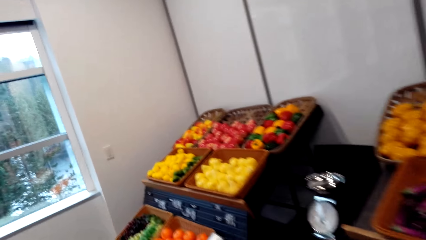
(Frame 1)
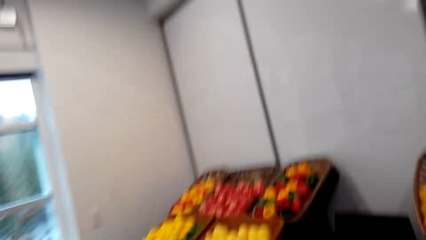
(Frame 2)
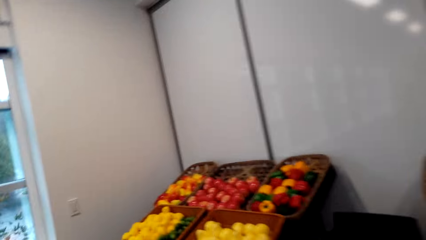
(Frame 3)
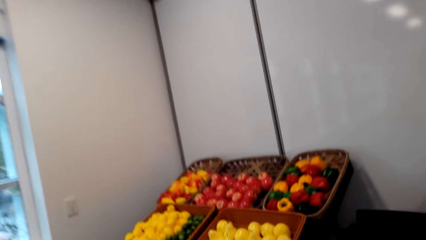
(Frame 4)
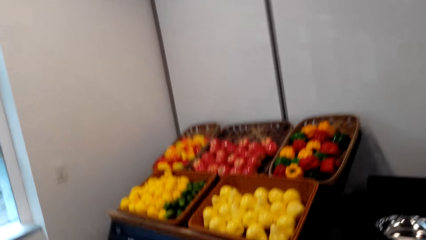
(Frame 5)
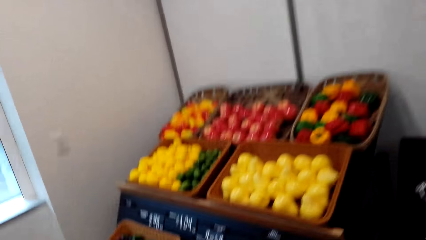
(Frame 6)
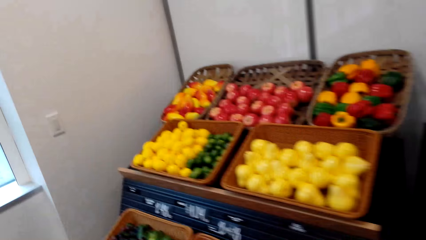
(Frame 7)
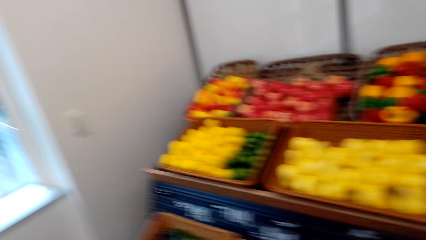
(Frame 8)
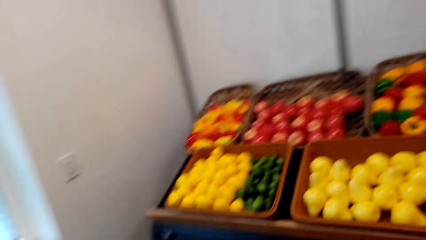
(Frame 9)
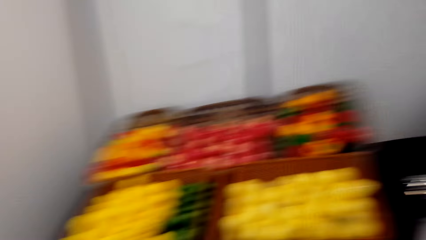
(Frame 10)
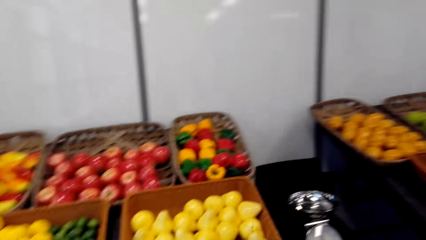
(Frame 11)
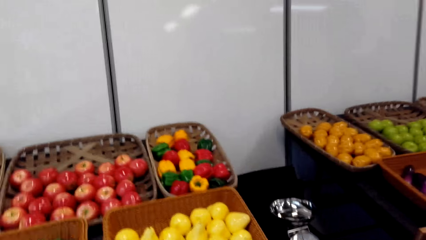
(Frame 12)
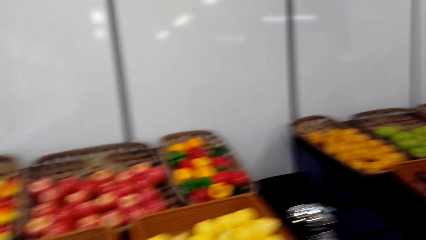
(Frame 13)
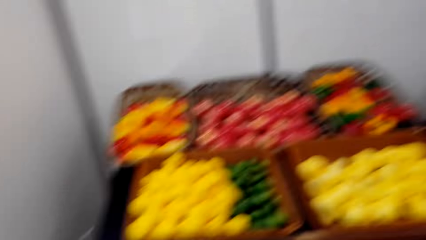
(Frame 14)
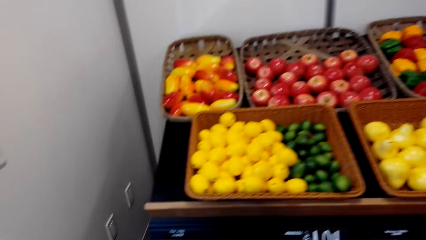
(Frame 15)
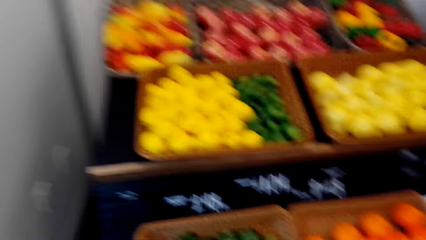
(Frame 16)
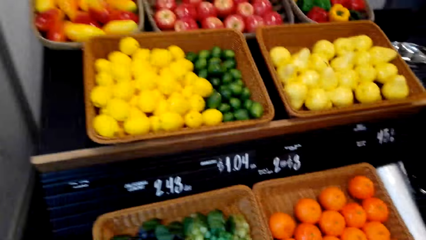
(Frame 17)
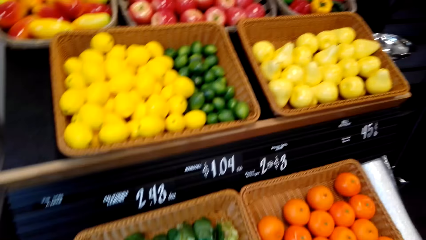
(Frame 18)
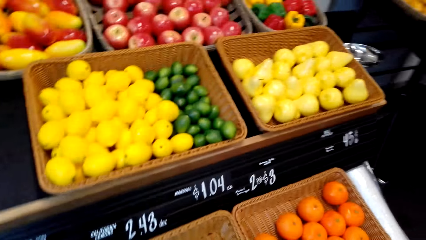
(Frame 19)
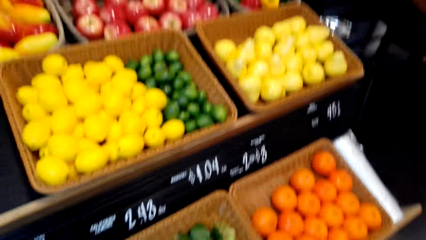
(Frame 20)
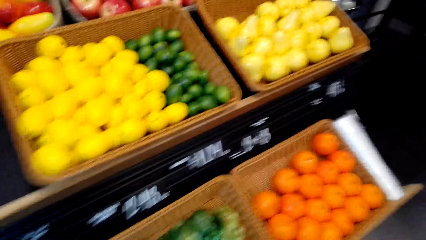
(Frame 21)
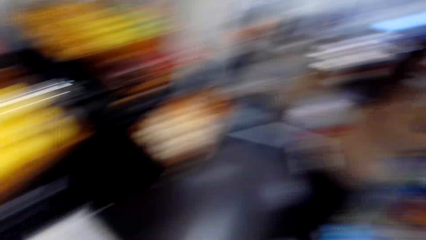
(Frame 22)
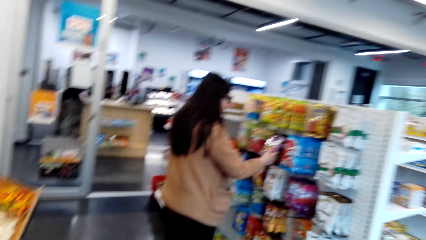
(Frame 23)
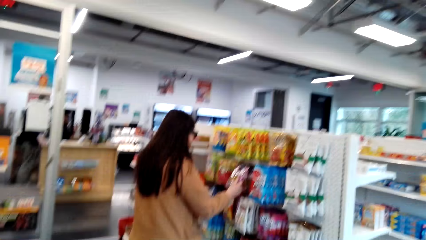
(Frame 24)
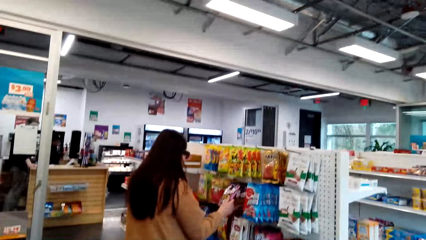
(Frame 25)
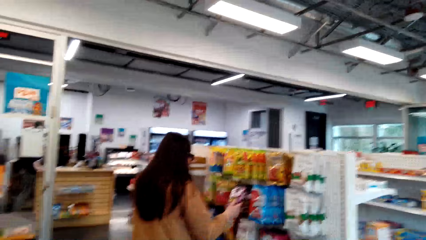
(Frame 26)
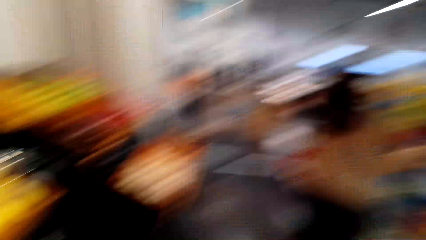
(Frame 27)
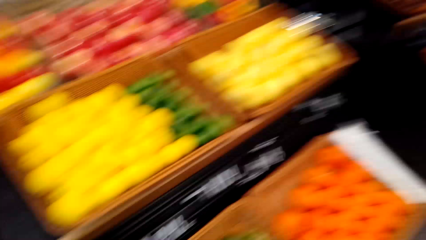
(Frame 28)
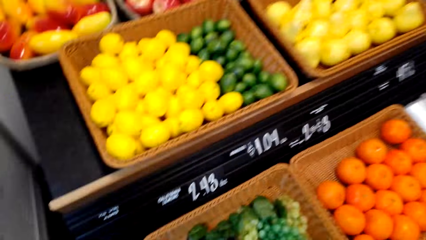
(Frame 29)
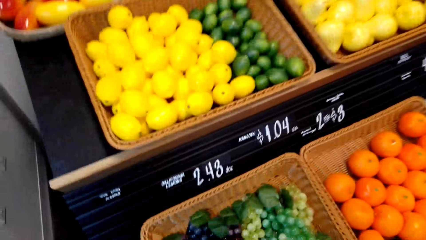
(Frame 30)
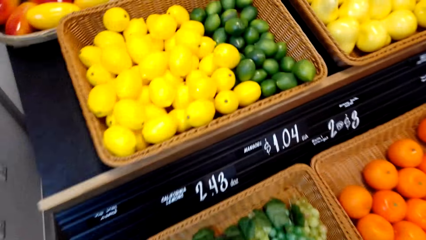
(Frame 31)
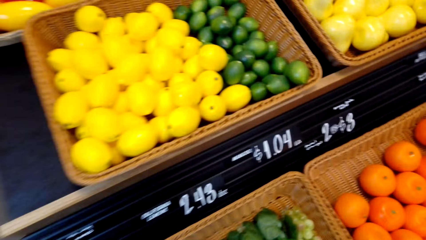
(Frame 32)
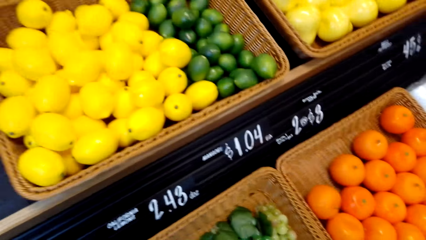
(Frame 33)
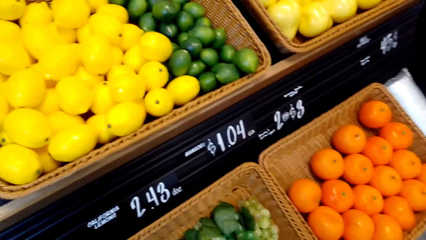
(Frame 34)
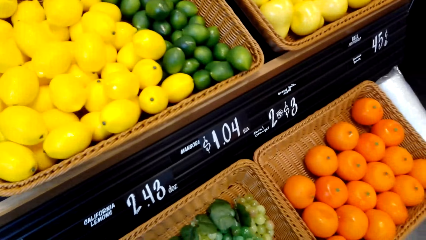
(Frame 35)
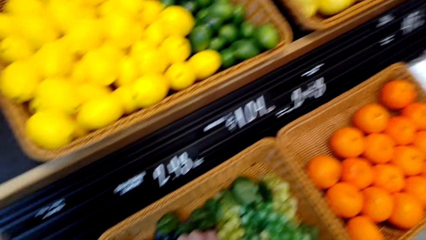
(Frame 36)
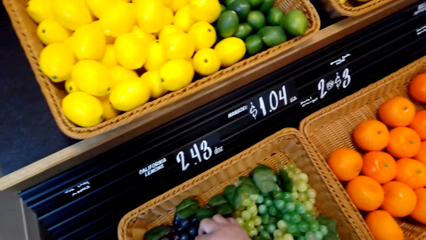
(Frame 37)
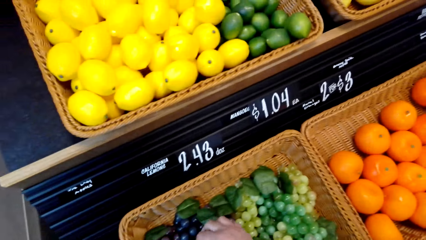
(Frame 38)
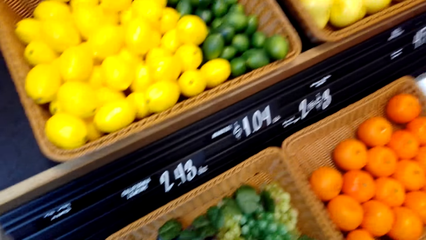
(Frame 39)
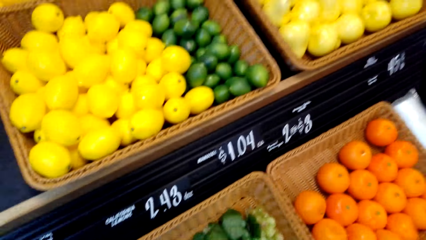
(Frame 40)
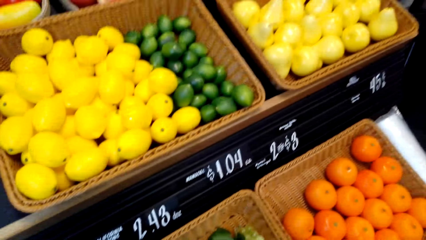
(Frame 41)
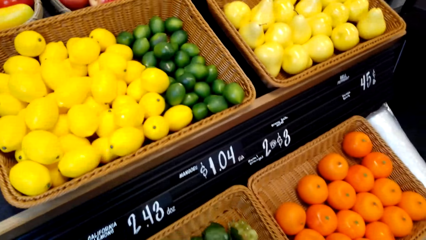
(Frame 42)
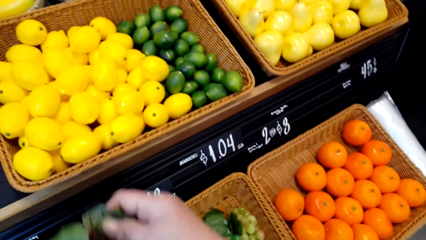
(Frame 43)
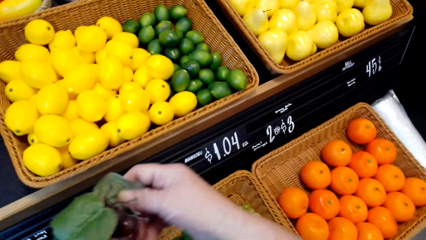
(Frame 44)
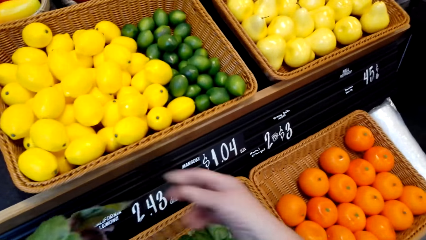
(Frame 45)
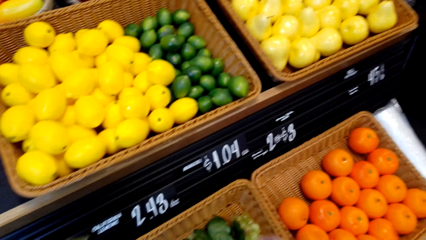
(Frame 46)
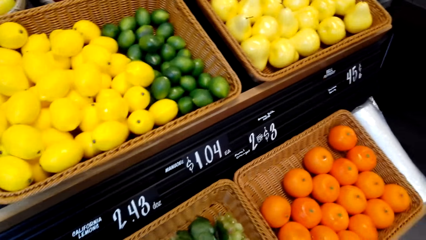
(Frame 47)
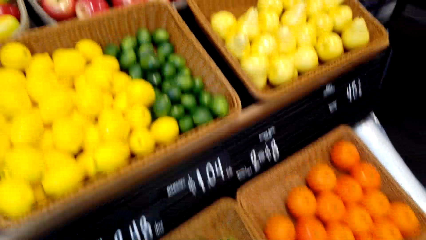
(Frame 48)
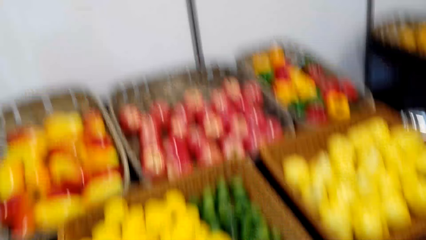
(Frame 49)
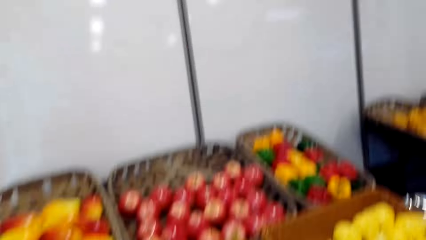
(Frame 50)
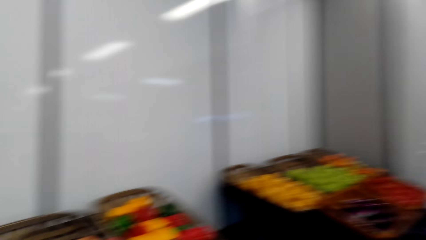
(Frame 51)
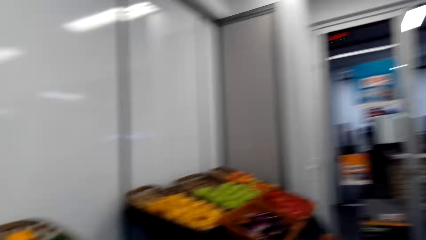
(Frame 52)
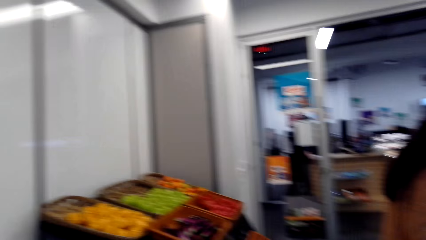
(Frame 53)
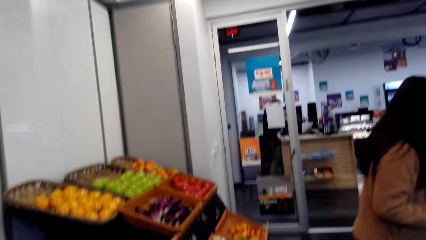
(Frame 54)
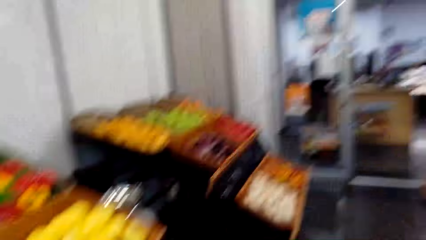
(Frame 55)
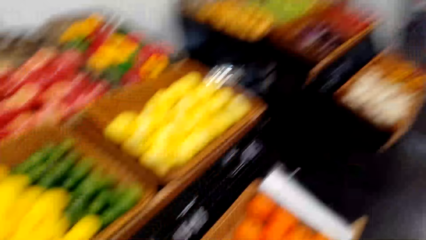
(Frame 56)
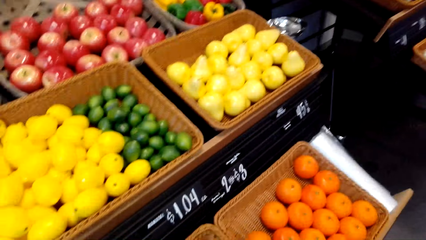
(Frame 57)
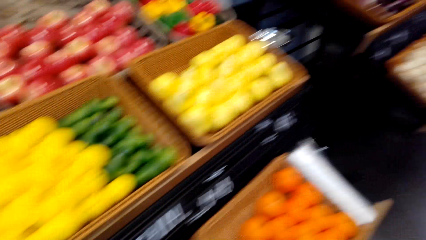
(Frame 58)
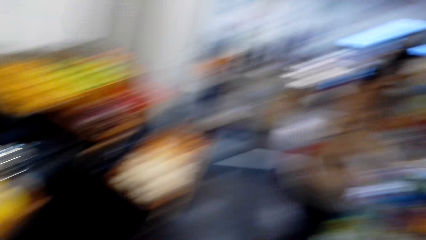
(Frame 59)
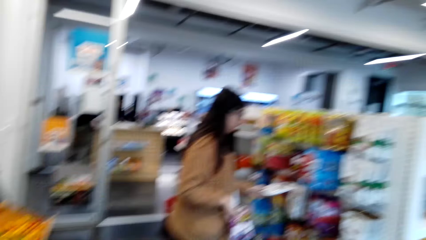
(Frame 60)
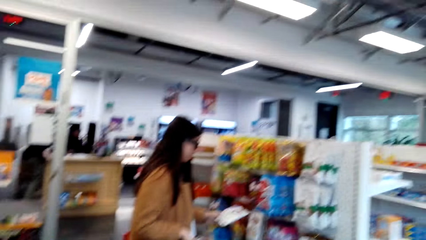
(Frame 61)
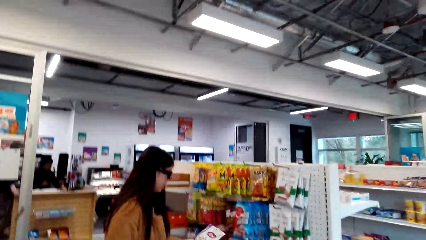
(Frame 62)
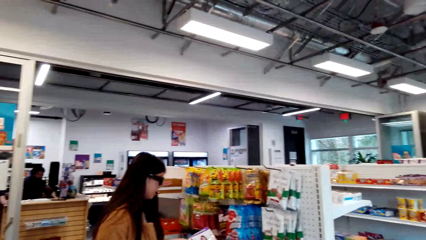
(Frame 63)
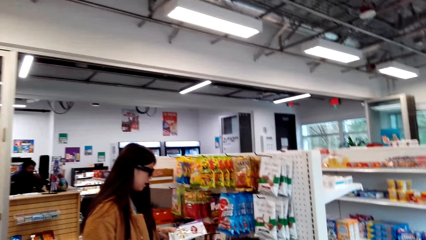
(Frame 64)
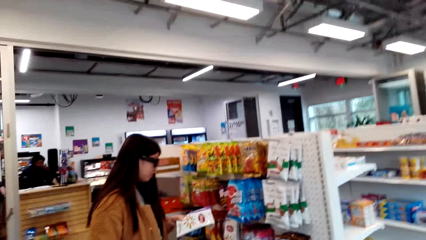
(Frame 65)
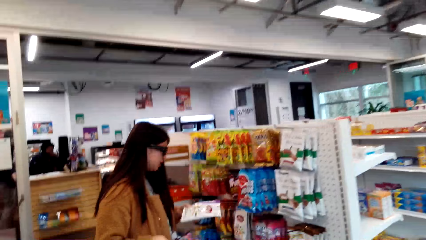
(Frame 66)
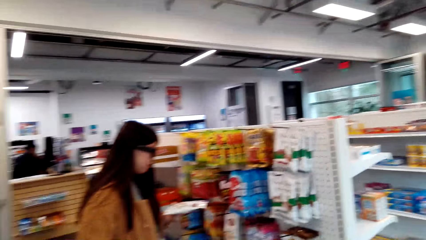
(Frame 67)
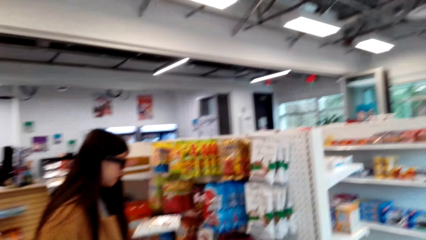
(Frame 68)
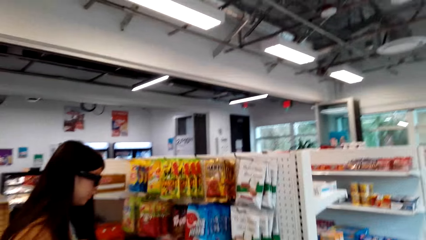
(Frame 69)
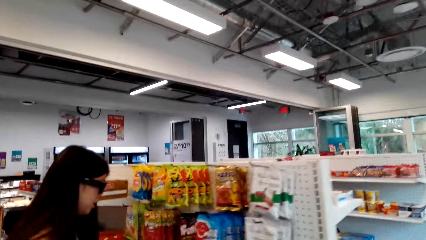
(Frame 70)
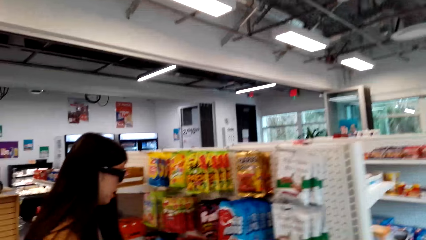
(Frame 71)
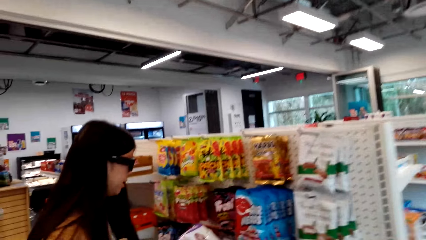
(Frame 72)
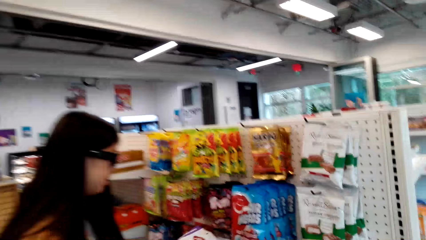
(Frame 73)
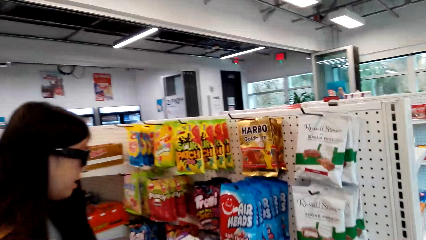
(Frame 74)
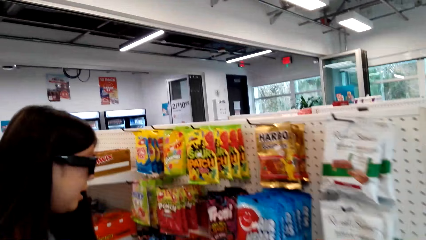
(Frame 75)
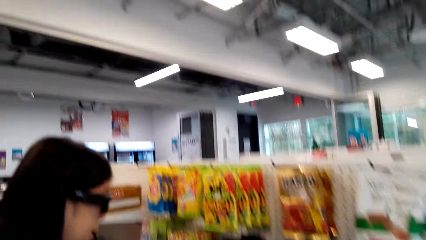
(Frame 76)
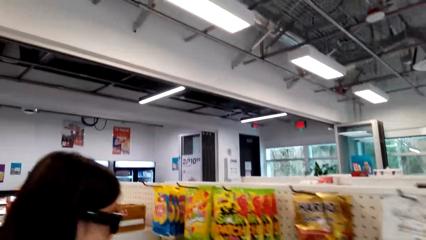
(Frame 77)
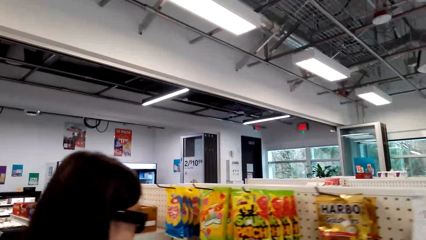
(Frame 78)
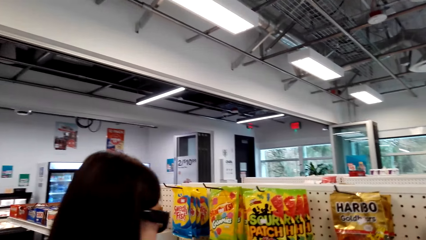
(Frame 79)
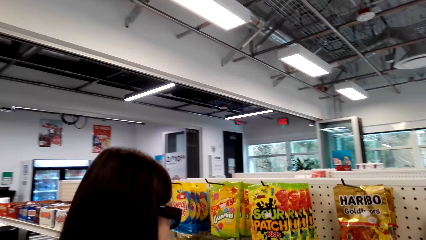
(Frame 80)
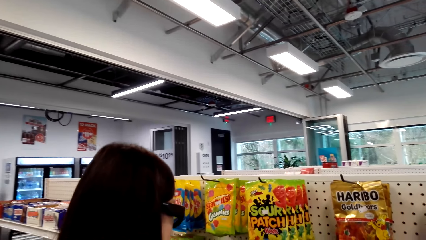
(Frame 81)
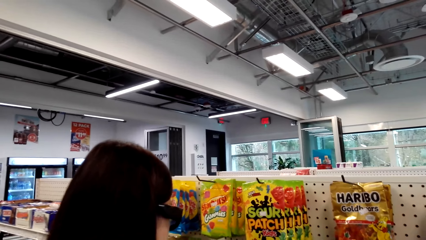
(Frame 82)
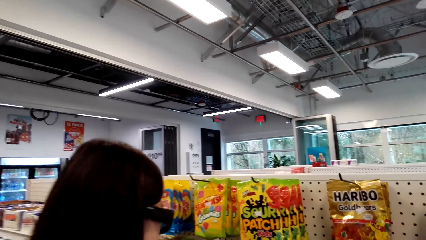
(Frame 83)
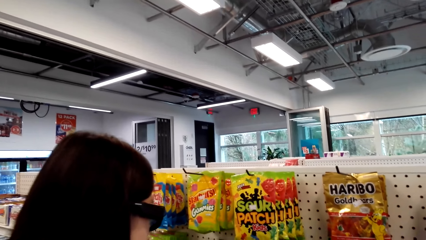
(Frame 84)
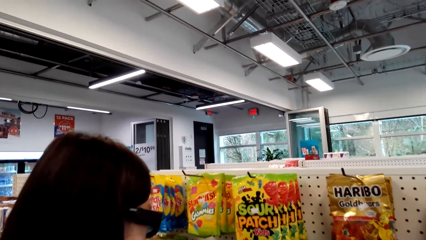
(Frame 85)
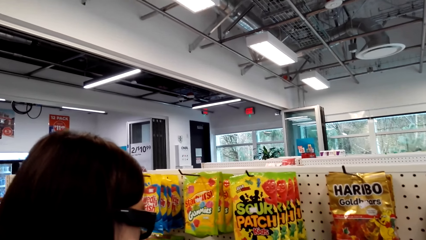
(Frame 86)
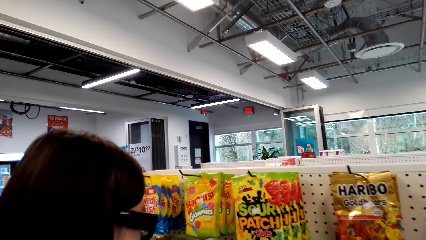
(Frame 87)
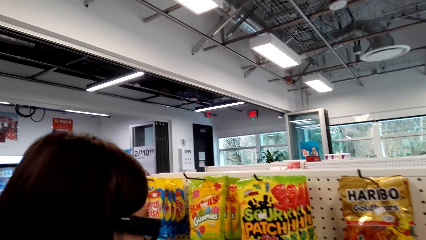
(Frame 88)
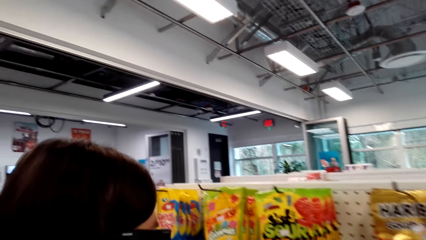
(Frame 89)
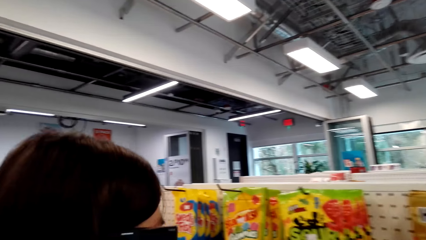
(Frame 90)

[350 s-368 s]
The camera wearer looks around and talks with the lady. They look around the fruits shelf. They laugh. They talk with the lady. They look around. The lady talks with the camera wearer. The camera wearer walks around.
